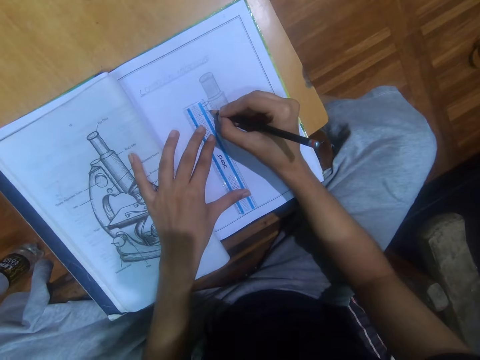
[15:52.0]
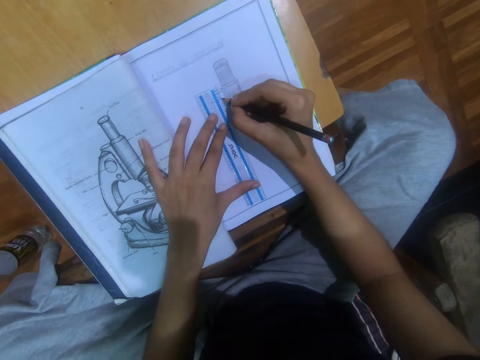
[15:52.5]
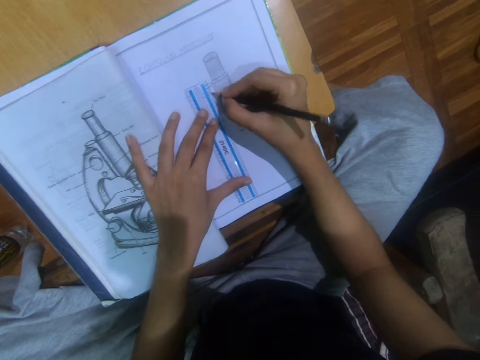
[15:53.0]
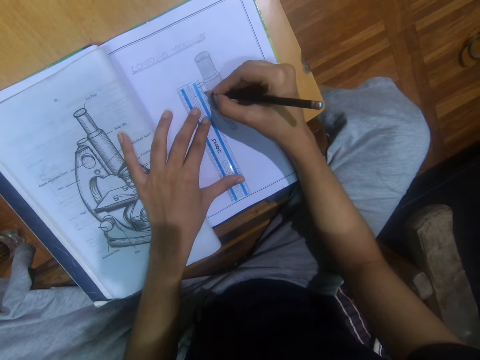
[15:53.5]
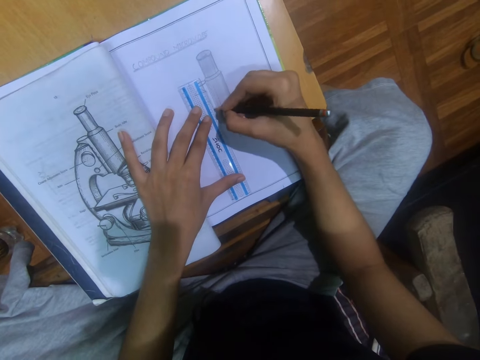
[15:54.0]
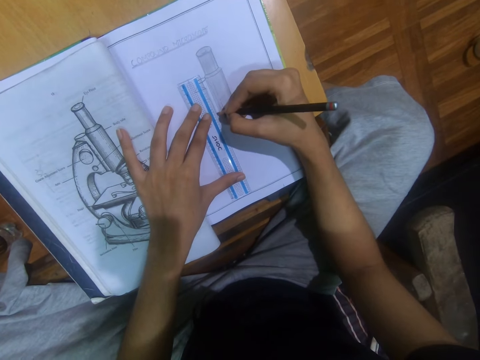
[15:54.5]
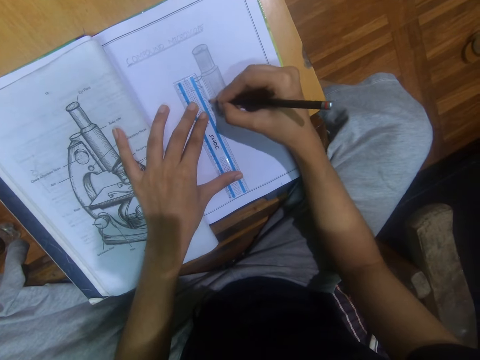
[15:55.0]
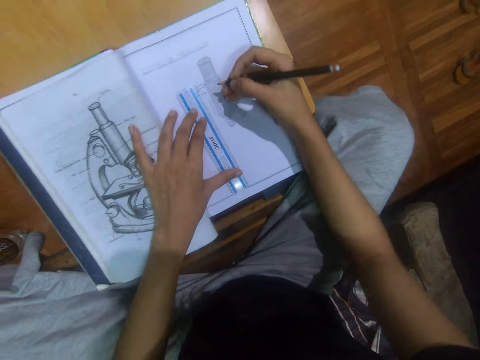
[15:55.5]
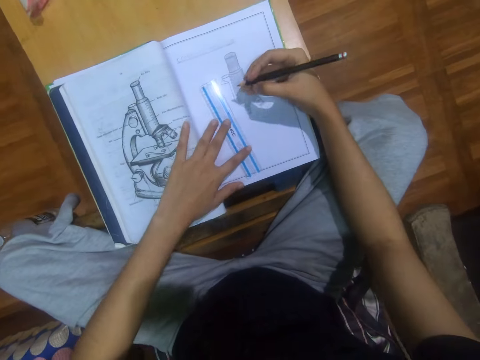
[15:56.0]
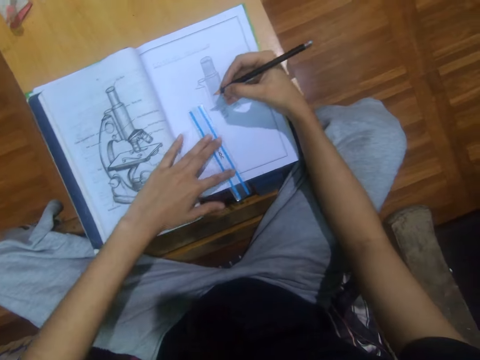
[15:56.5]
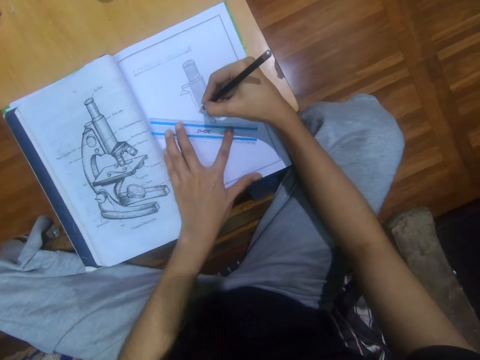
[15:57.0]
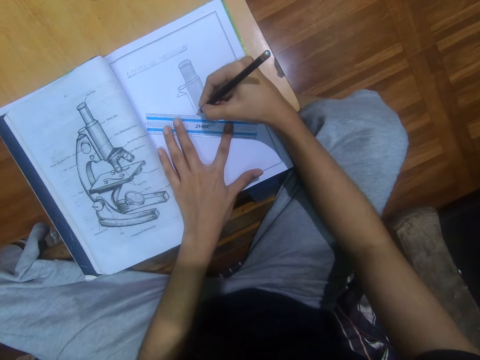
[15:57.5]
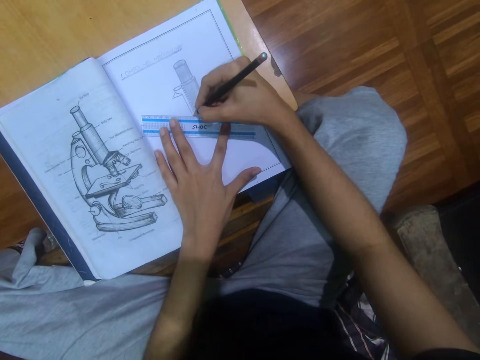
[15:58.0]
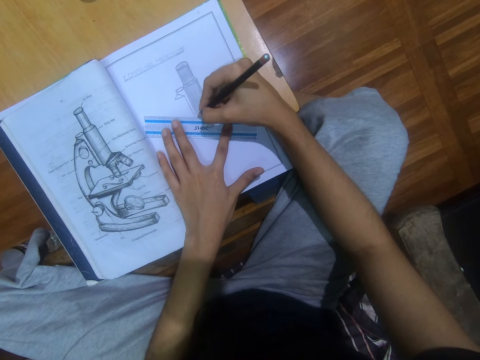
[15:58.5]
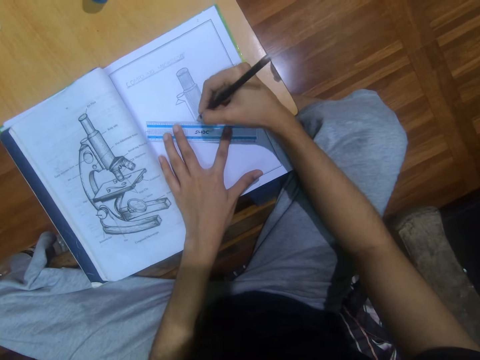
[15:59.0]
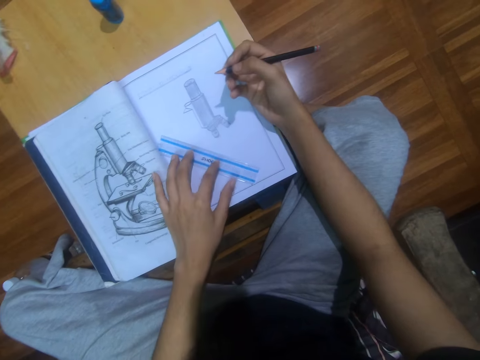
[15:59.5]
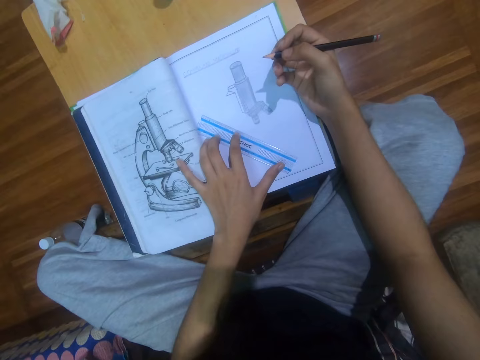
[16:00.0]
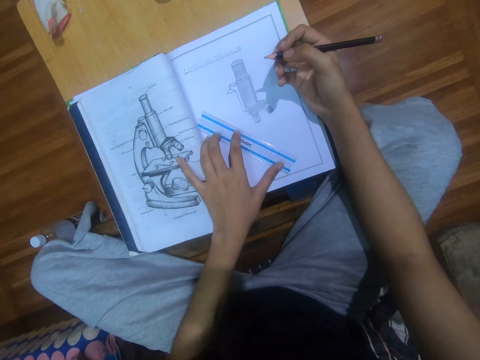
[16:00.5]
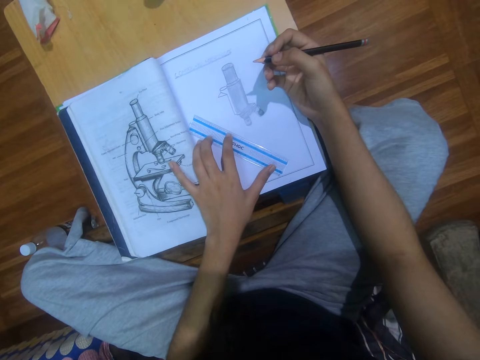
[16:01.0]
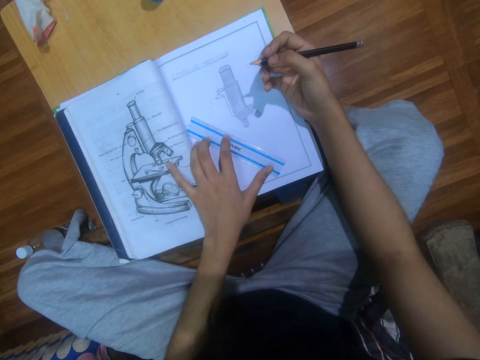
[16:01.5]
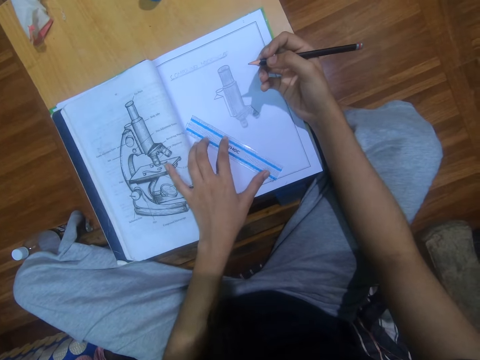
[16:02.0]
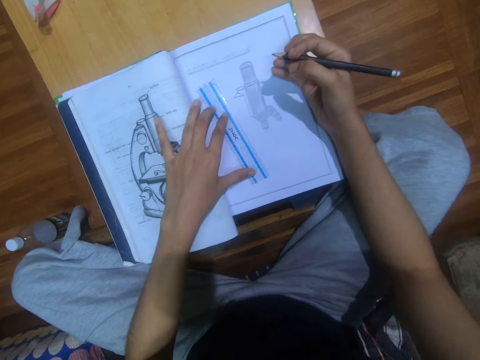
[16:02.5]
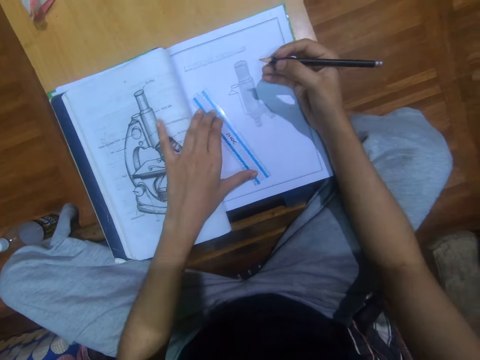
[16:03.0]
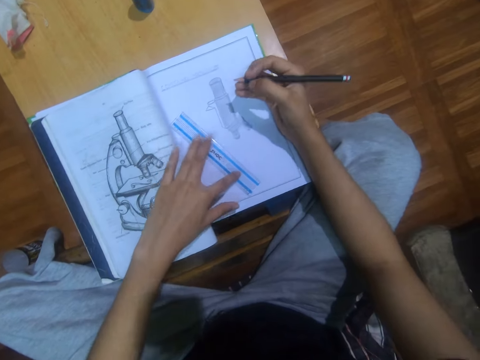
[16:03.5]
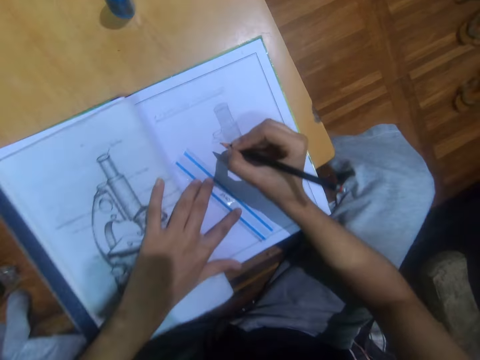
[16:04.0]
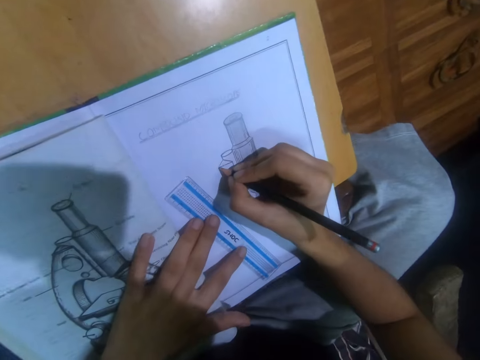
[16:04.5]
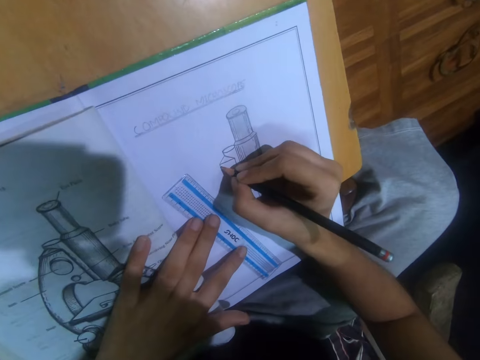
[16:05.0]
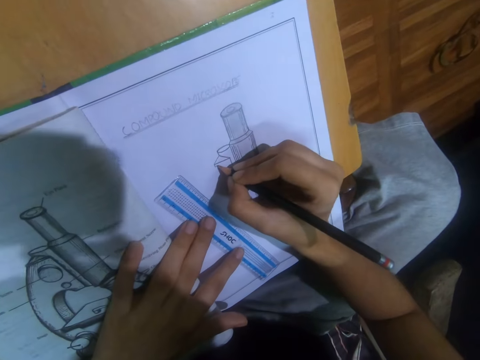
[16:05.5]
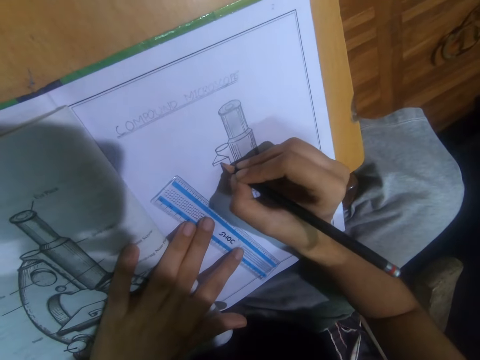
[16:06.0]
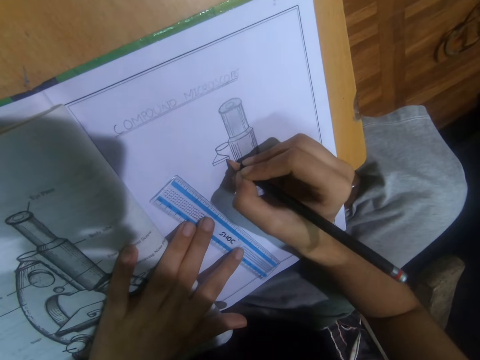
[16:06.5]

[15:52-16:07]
The camera wearer draws a line using a pencil and a ruler. They turn the ruler. They draw on the book. They push the ruler with the left hand. They look at the diagram. They draw on the book using the pencil.

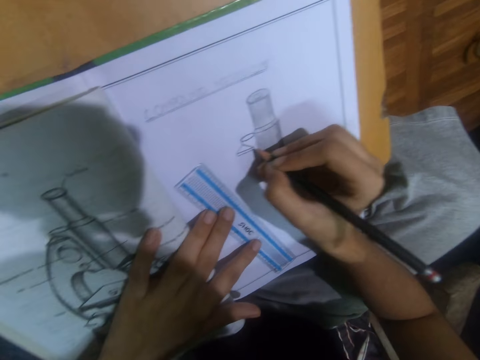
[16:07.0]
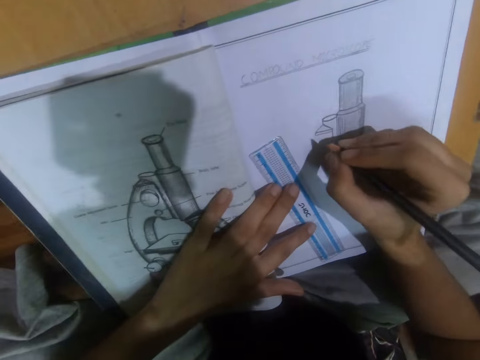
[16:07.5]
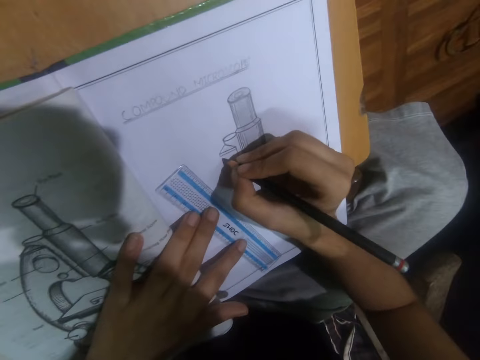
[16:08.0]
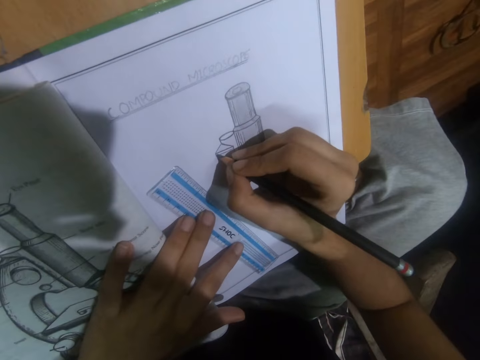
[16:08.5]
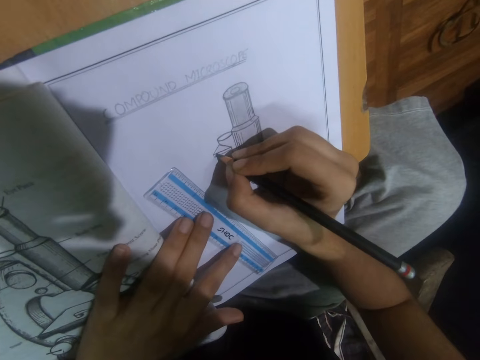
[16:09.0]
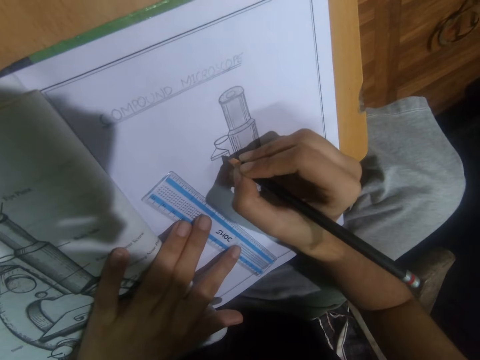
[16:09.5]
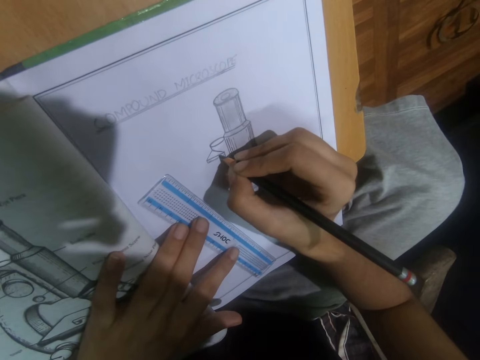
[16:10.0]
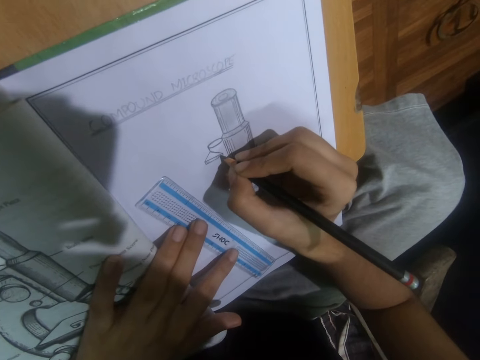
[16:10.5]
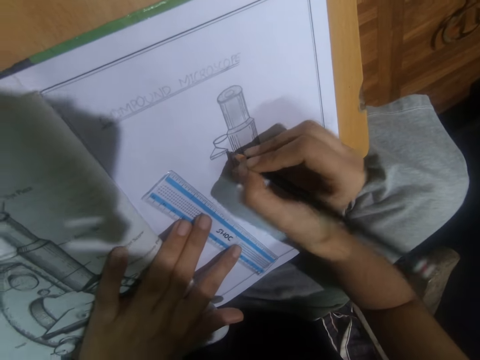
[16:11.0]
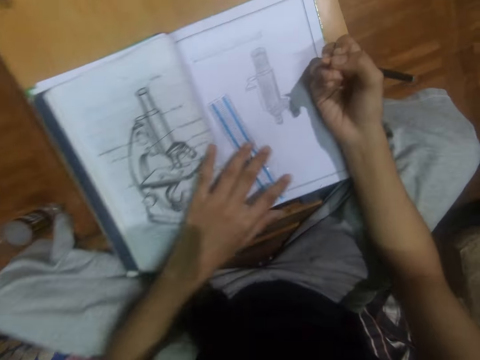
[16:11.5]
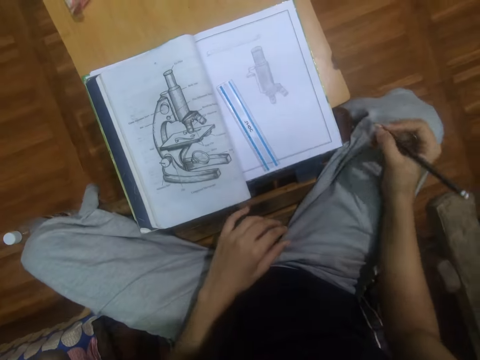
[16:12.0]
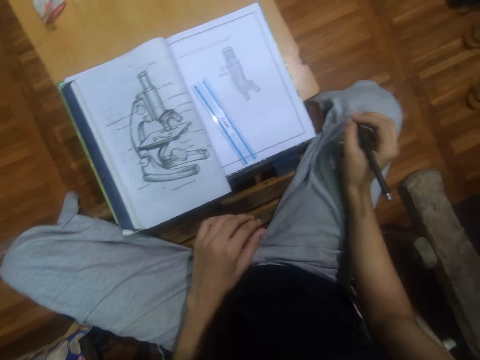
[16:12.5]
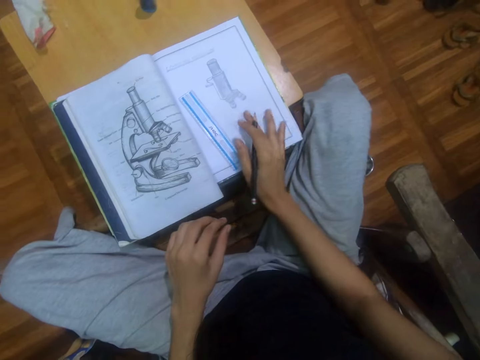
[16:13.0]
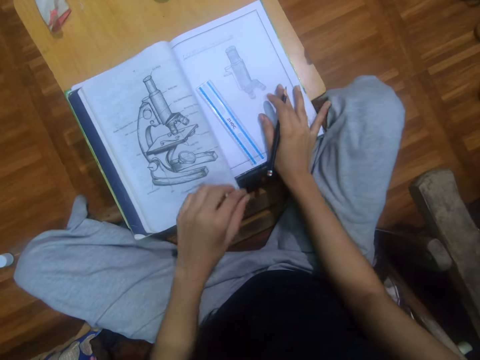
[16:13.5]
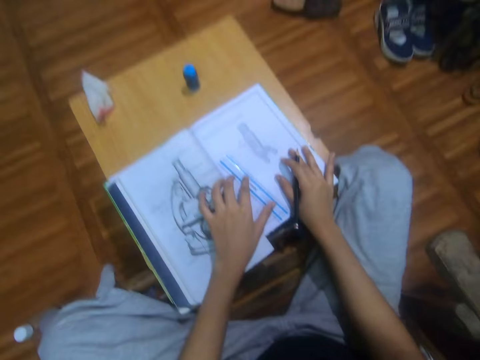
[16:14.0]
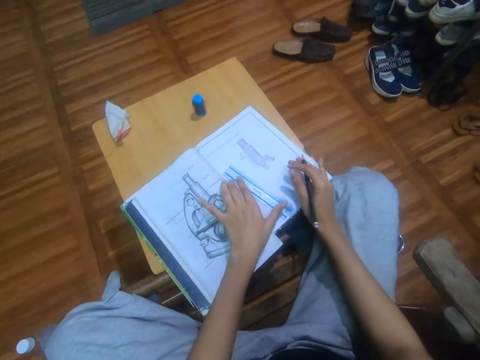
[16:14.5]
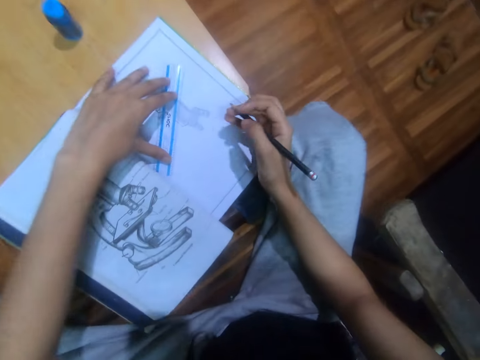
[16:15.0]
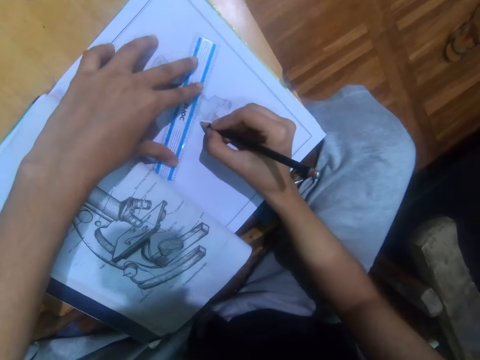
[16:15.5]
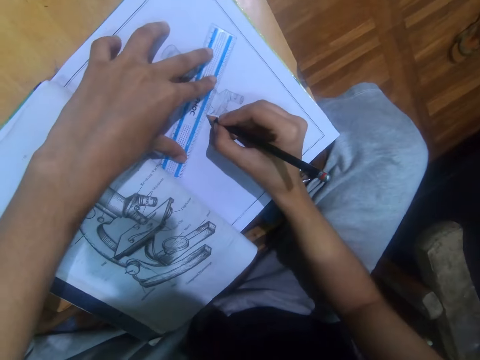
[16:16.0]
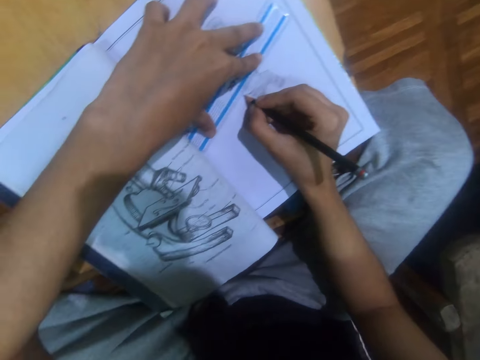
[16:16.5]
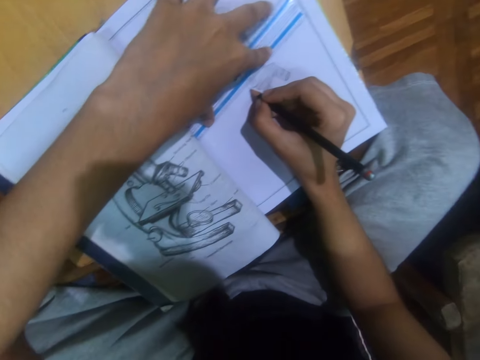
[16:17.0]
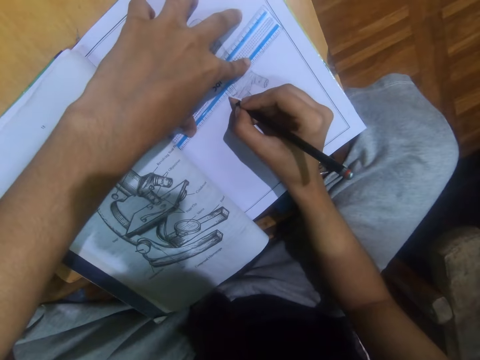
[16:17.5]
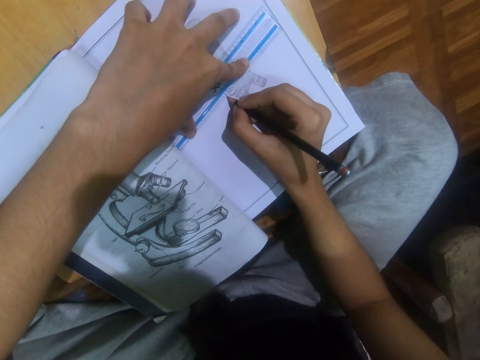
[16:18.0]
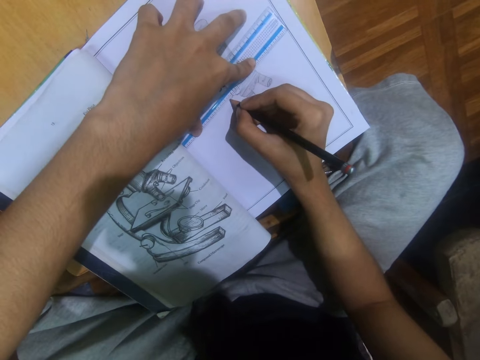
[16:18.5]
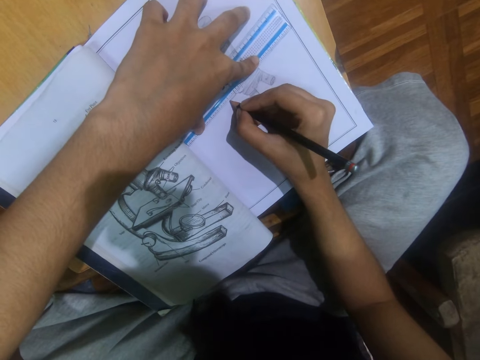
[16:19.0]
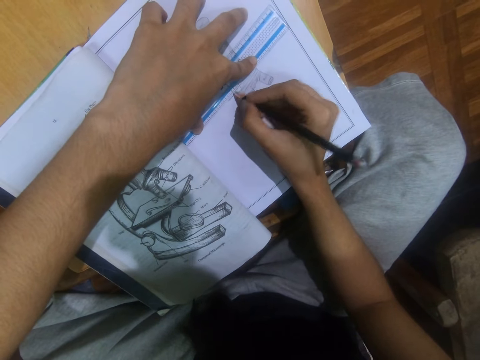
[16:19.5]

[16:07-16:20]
The camera wearer looks around. They draw on a book. They look around. They sit upright. They adjust the book. They push a ruler with the left hand. They turn the ruler. They draw on the book. They measure the book with the ruler. They adjust the ruler. They draw on the book using the pencil.
